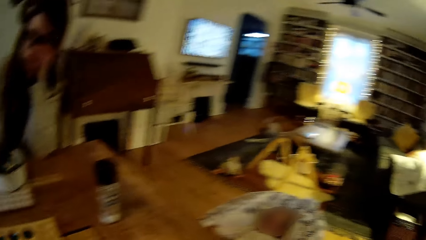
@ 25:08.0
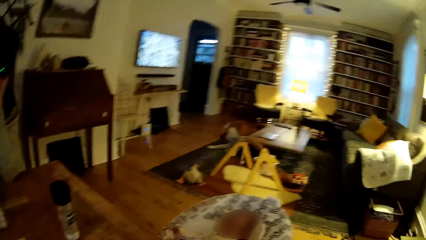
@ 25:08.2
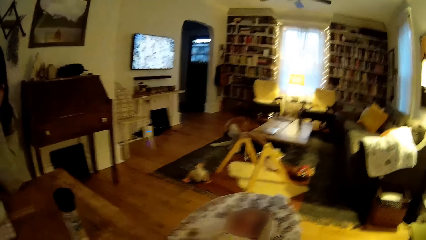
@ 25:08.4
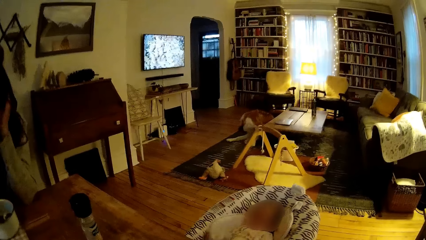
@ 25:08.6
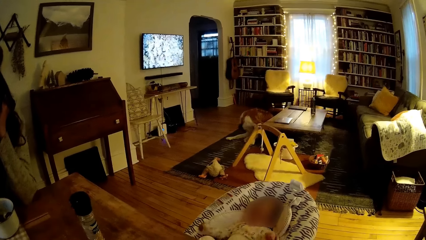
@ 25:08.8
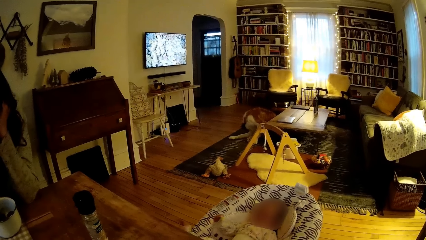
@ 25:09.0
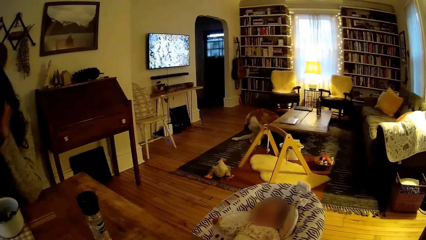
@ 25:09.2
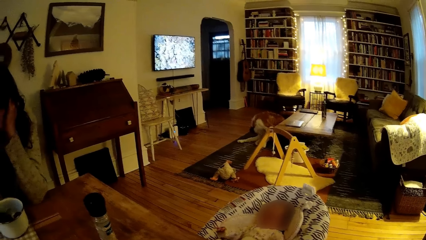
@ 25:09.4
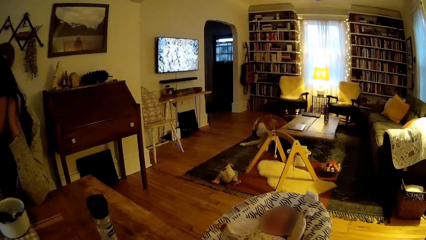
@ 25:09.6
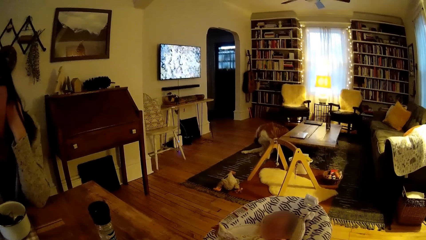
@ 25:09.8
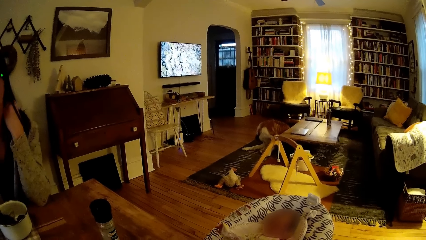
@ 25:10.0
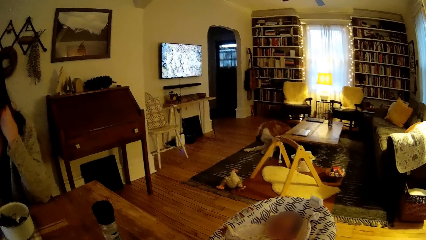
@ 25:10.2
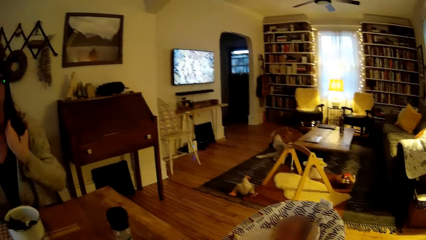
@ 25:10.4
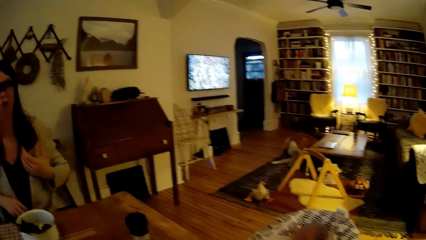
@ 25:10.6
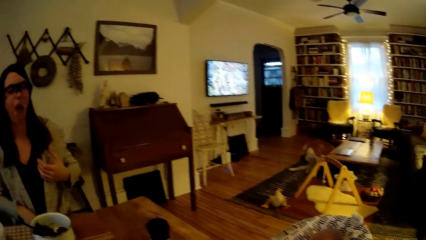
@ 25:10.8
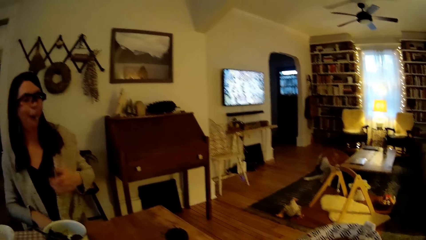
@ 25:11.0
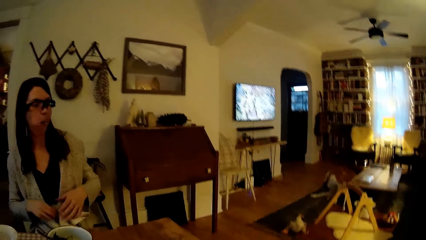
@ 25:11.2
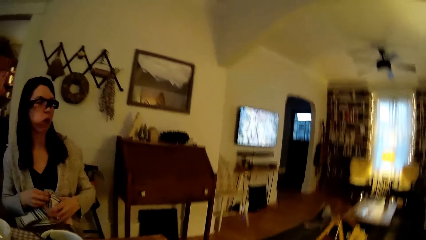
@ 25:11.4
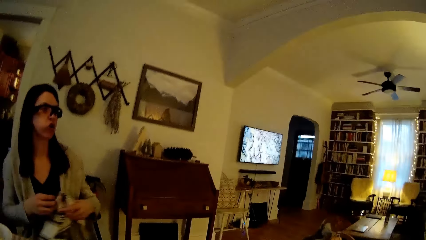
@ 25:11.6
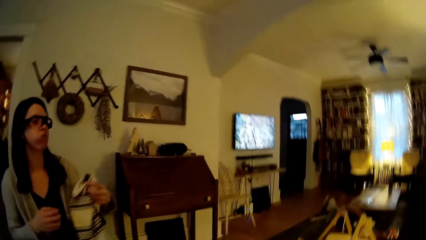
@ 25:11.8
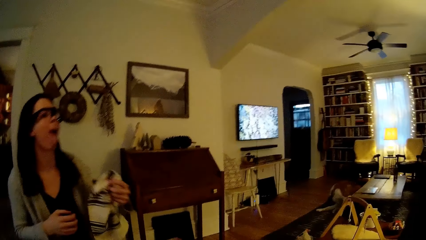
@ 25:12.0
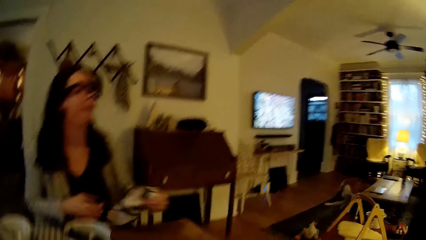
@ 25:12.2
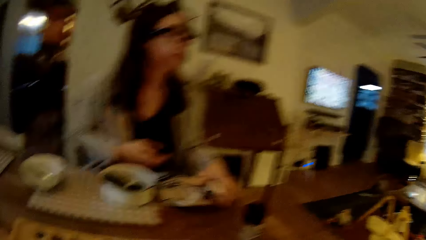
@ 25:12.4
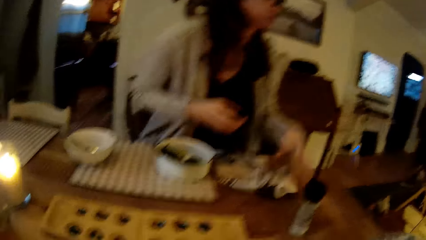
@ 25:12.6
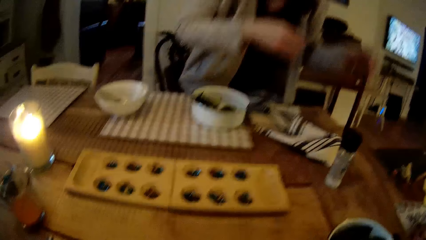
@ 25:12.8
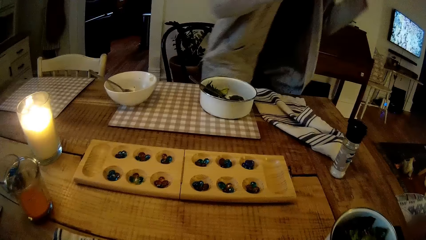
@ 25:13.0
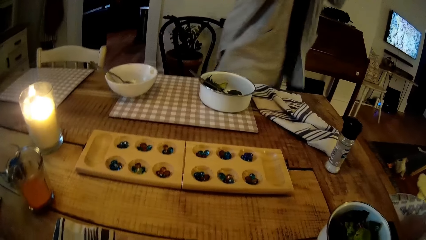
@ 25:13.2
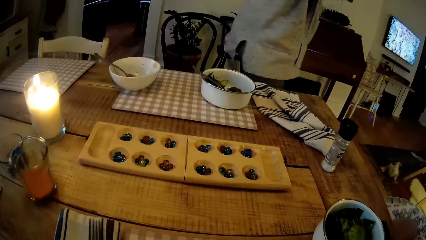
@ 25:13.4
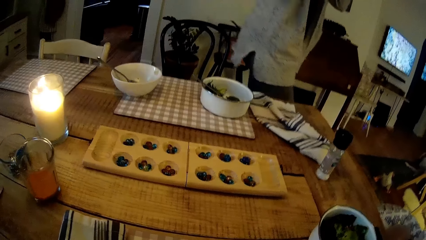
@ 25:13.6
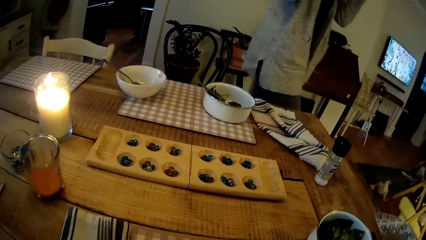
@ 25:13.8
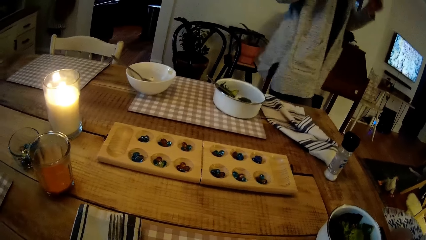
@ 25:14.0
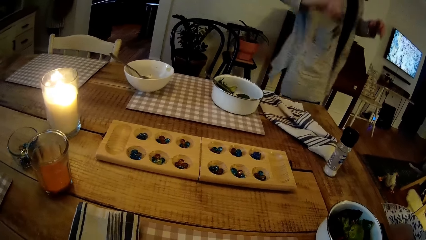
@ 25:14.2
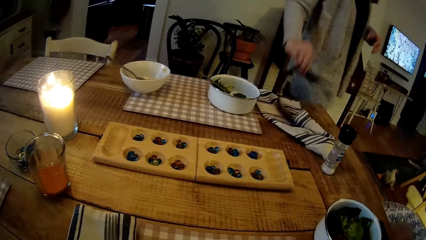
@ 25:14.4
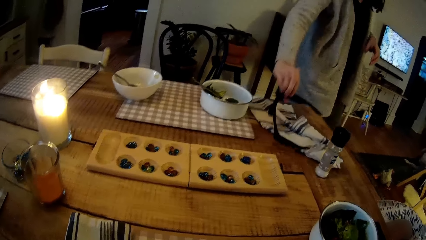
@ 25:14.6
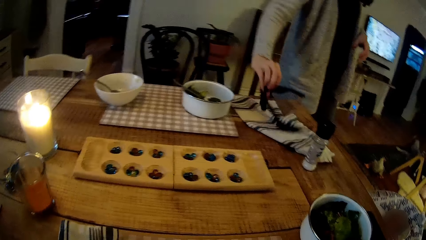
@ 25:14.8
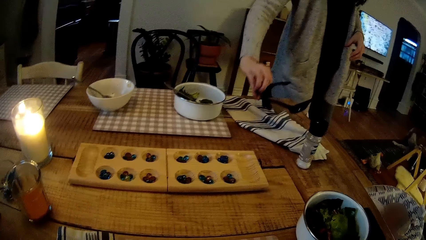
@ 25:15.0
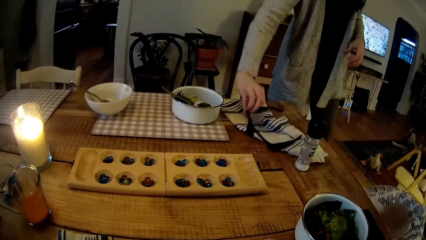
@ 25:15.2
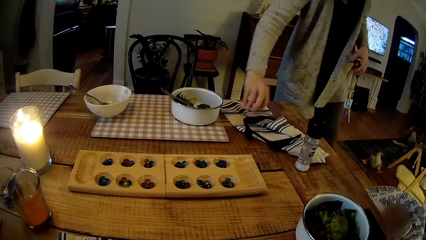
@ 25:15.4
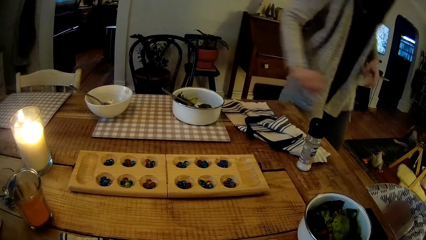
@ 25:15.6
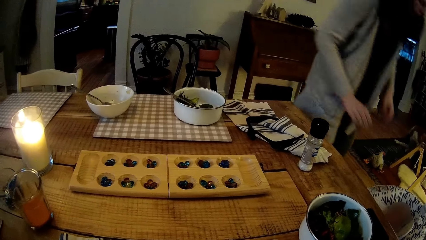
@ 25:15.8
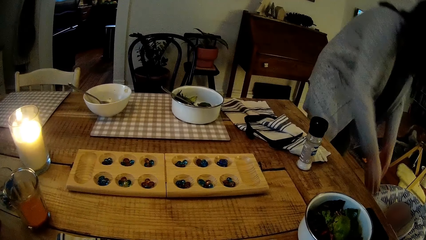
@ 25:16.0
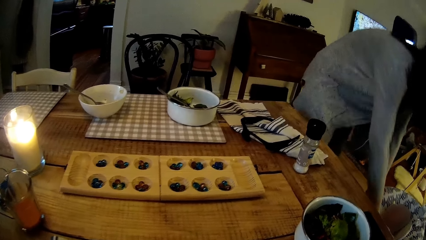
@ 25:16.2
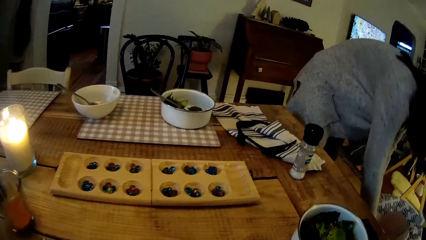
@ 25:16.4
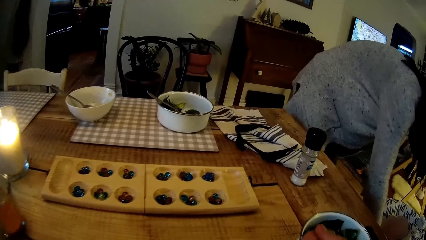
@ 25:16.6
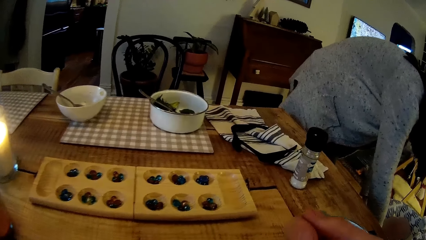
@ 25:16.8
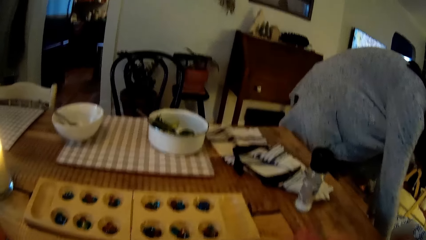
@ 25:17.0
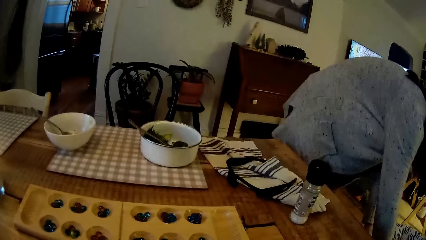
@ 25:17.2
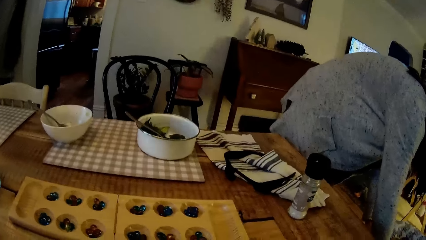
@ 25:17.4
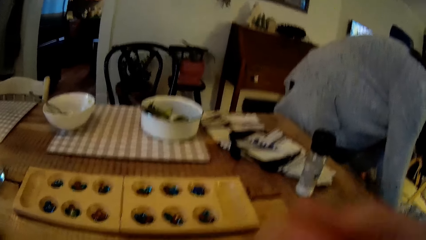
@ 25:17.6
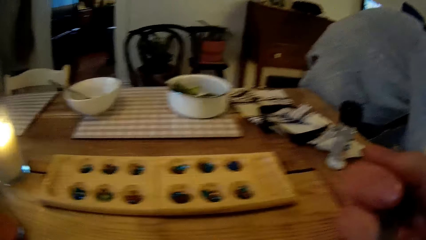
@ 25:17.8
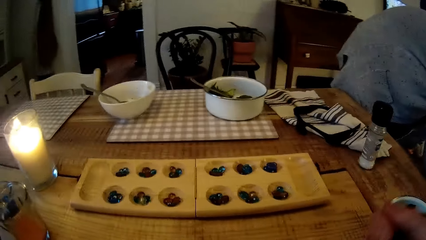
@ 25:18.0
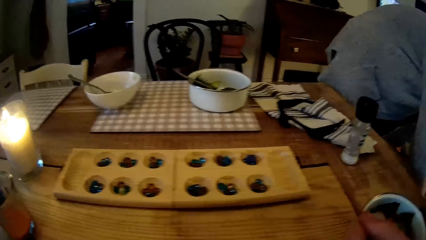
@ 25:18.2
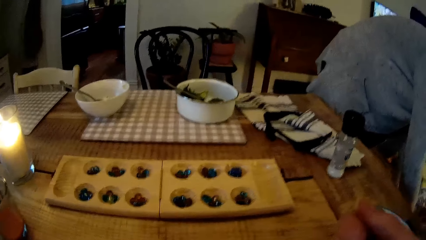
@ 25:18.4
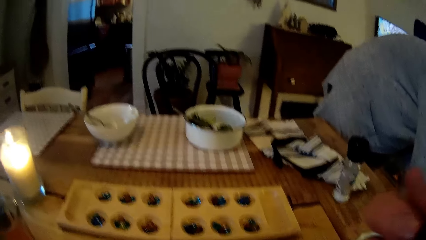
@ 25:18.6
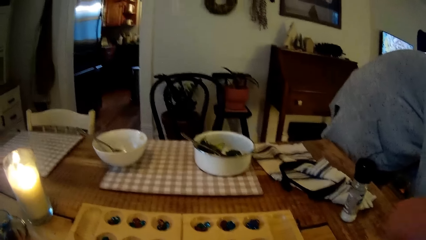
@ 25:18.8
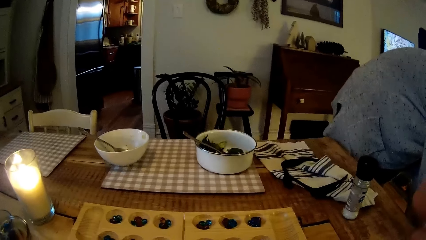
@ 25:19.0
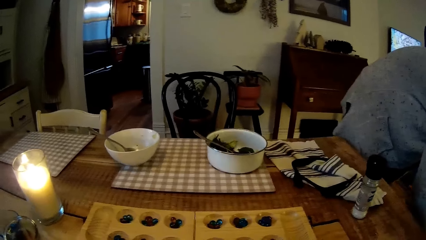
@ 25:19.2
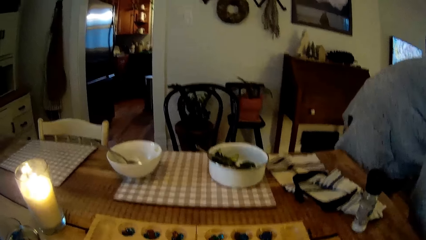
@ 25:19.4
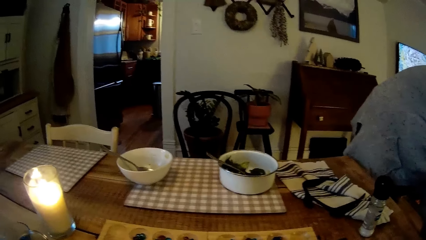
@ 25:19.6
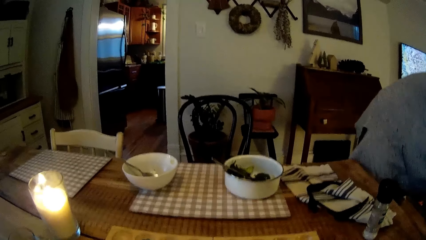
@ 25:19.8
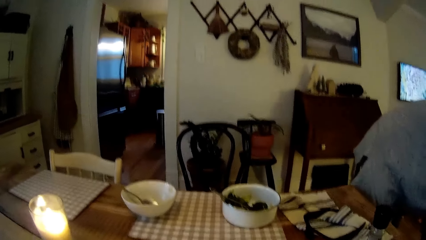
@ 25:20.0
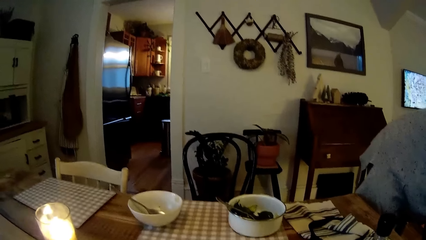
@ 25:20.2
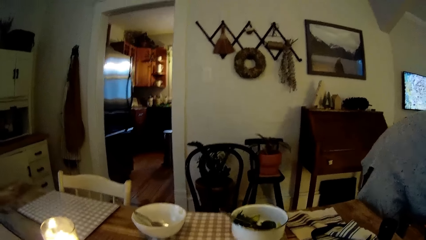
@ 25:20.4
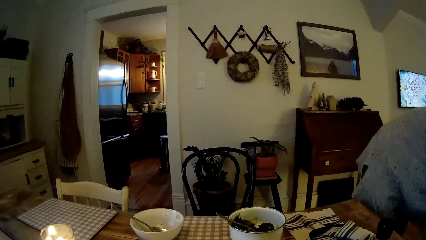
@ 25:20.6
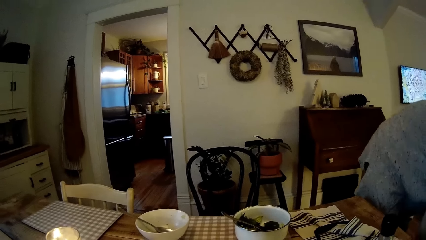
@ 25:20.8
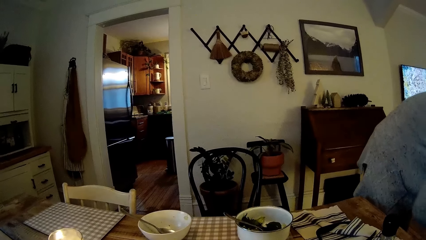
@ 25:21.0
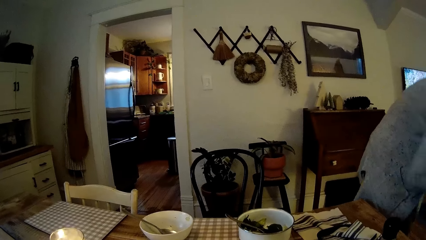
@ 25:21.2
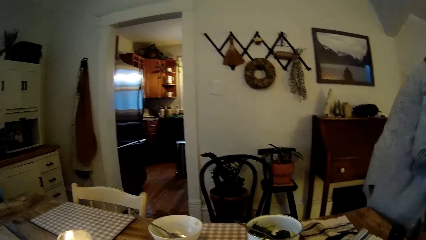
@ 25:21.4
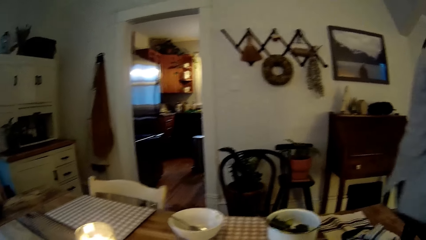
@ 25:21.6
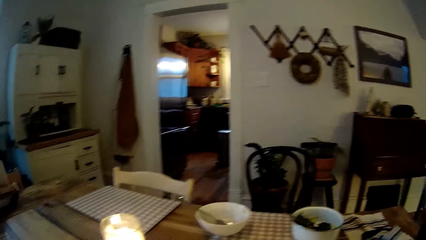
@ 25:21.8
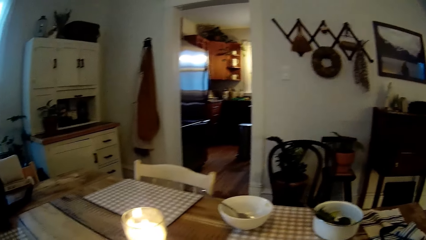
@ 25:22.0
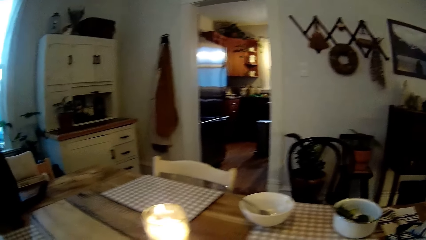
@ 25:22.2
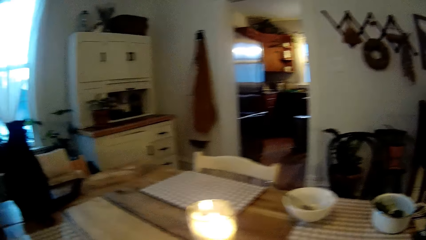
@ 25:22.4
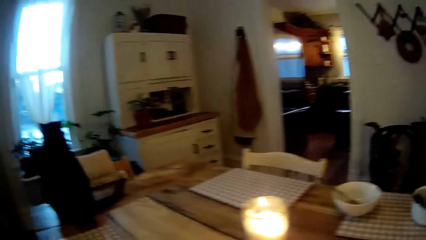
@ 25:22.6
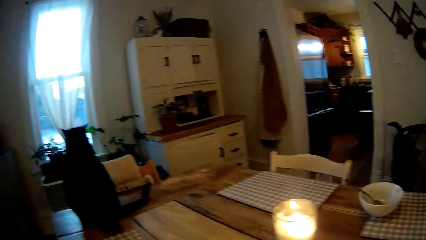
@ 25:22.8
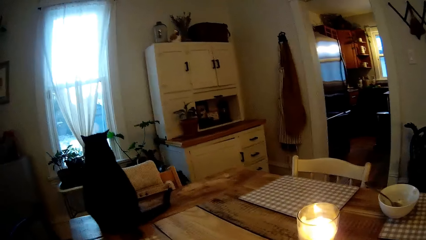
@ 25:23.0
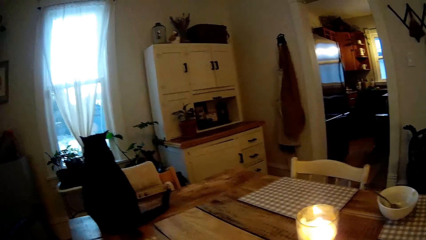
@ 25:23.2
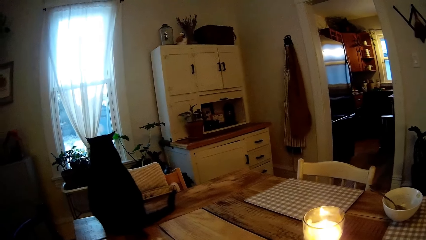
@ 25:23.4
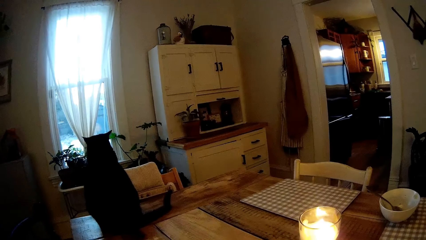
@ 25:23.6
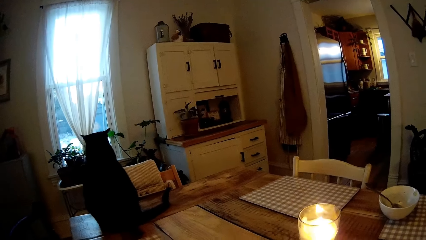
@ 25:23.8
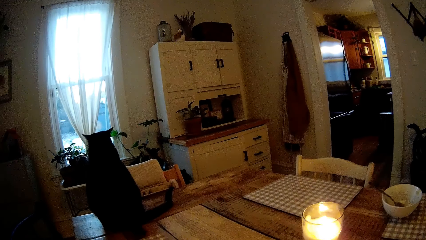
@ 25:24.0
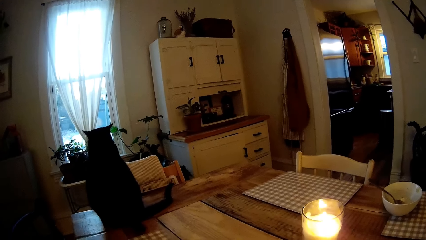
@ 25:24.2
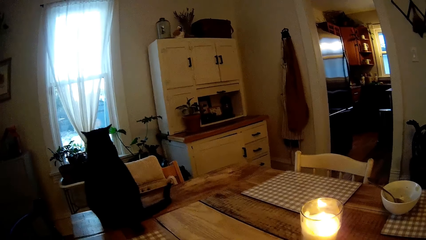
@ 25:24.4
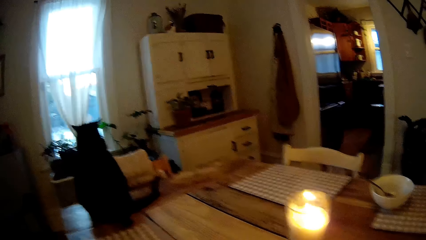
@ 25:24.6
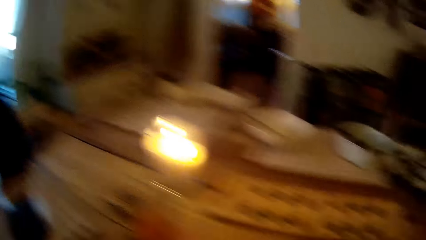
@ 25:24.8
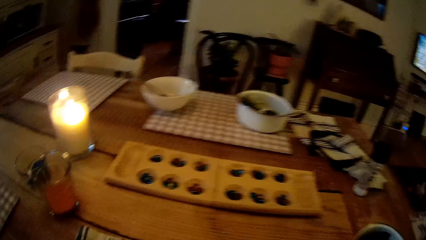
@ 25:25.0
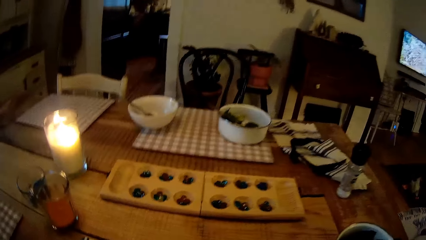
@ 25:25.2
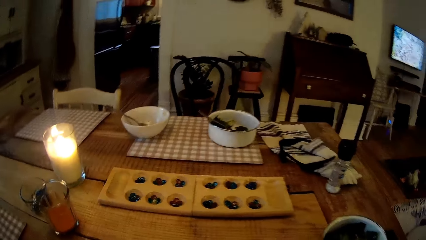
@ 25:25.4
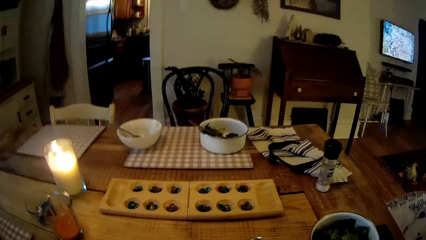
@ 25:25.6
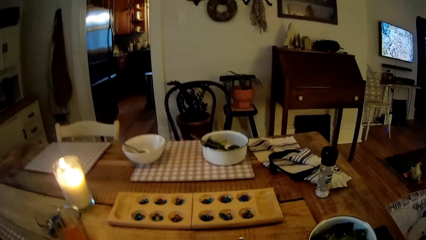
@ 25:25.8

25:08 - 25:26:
The camera wearer shakes the vegetables with the fork in her right hand. A woman drops the fork from her right hand into the bowl. Another woman plays on the baby walker. The first woman lifts the napkin from her lap with her right hand, passes the napkin in her right hand to her left hand, drops the napkin in her left hand on the table, stands from a chair at the table, and lifts her hands. The first woman places the eyeglasses on the napkin, places the camera from her head on the table with her right hand, and picks the other woman from the baby walker. The camera wearer eats the vegetables from the bowl on the table with the fork or spoon in his right hand. The first woman carries a baby from a cradle with both hands and stands up. The camera wearer looks at the table.
